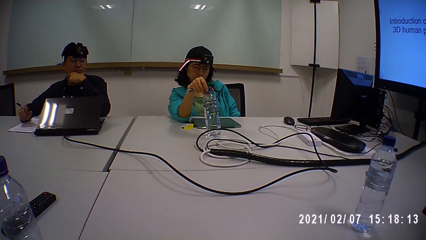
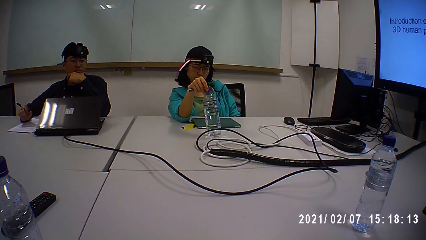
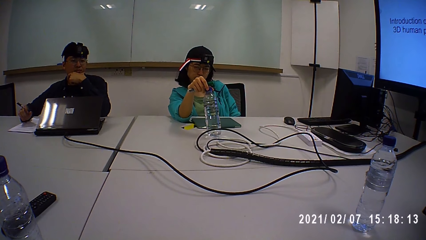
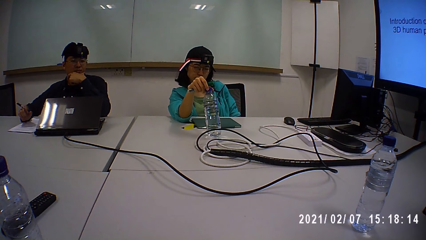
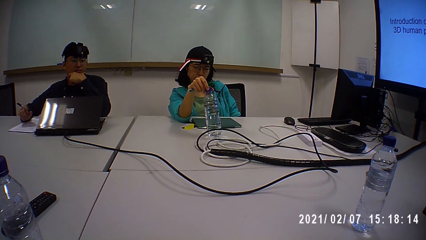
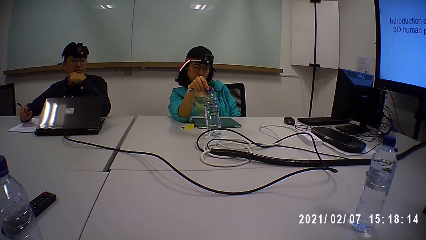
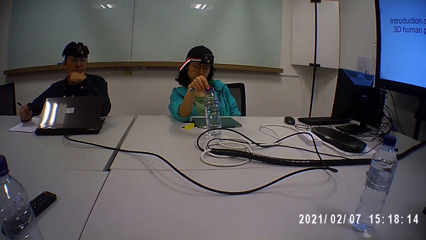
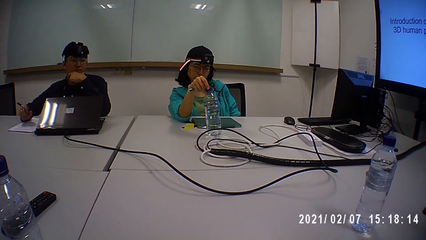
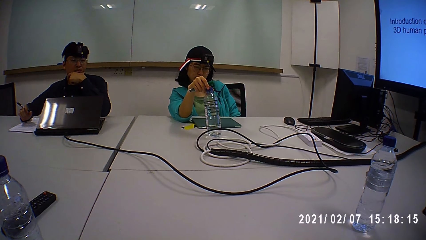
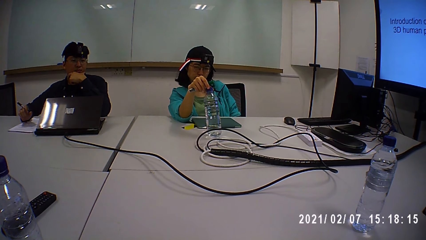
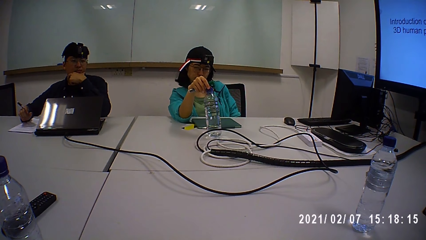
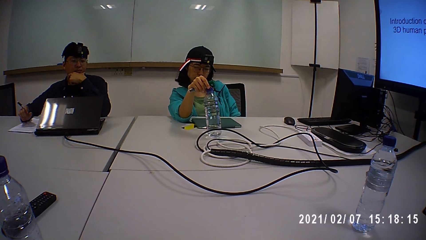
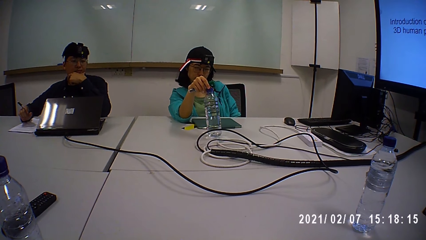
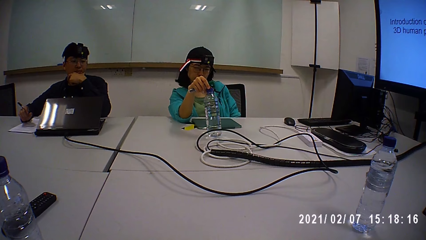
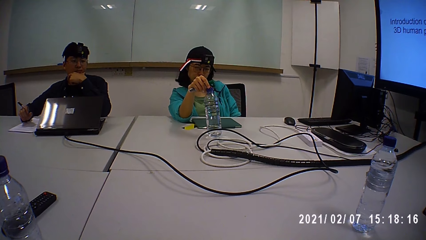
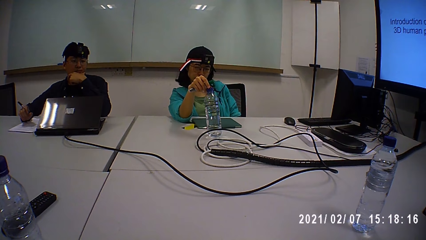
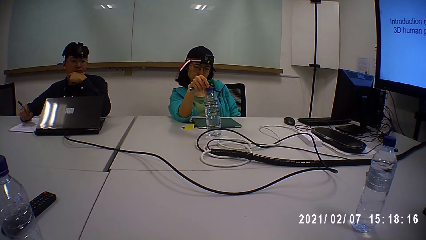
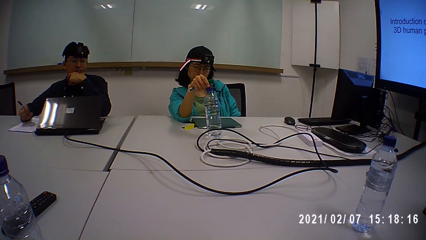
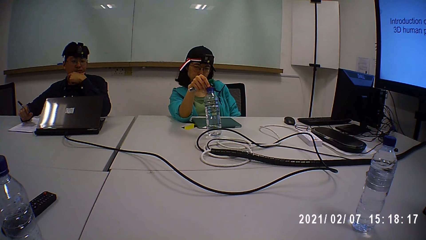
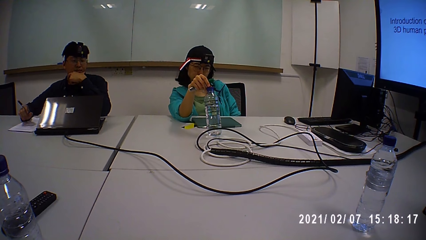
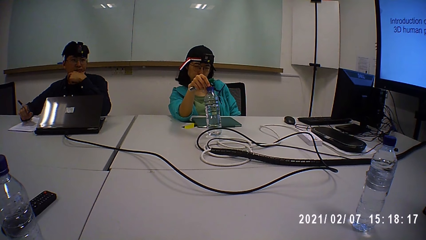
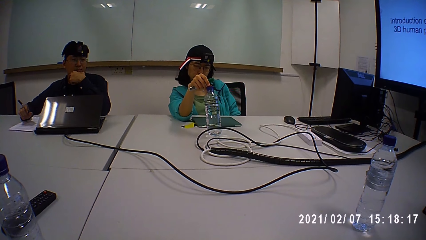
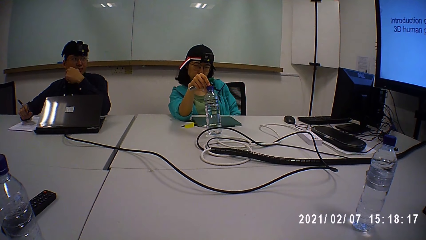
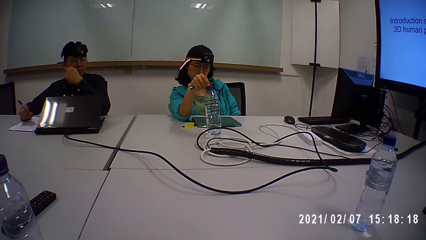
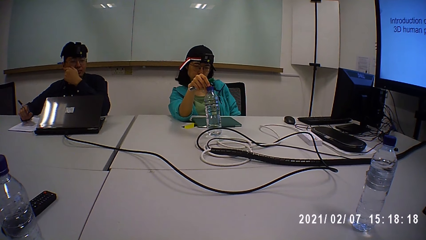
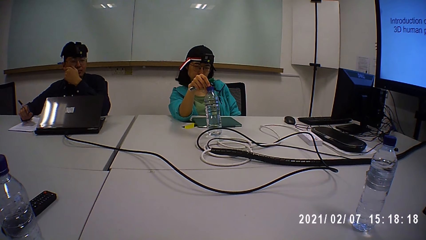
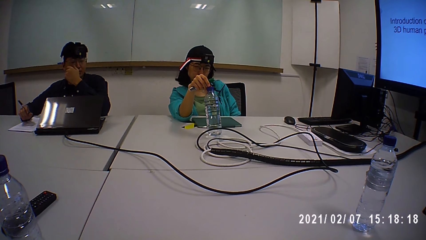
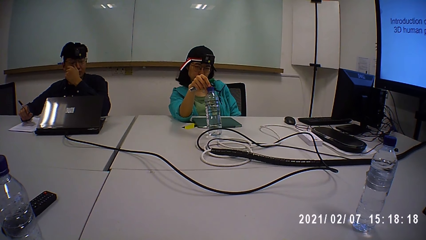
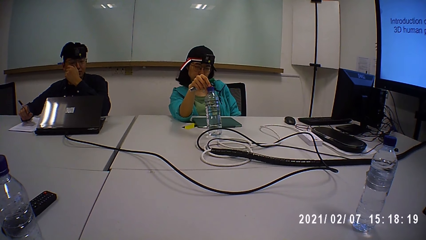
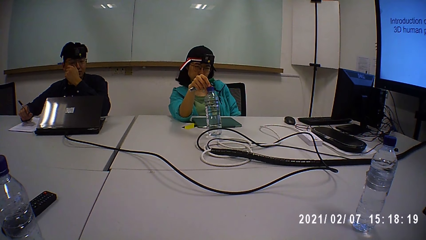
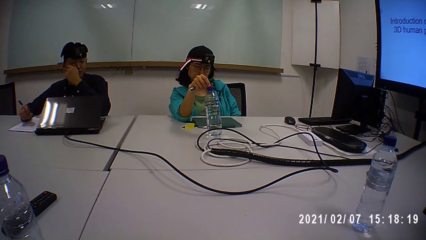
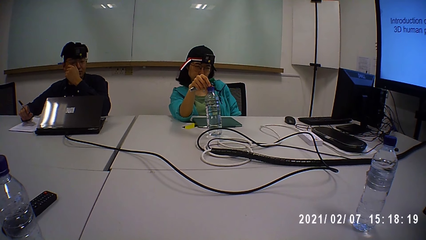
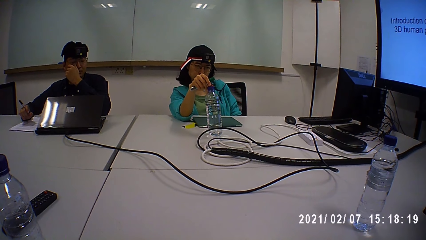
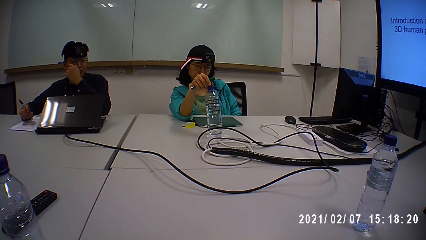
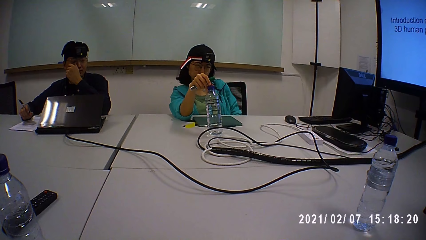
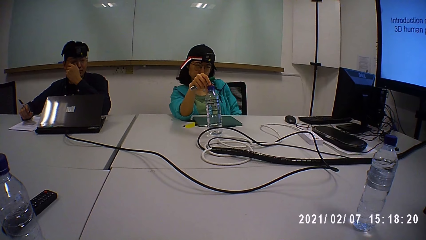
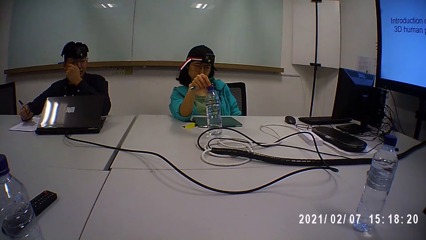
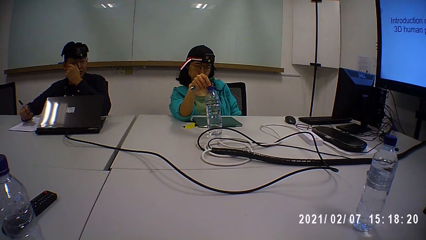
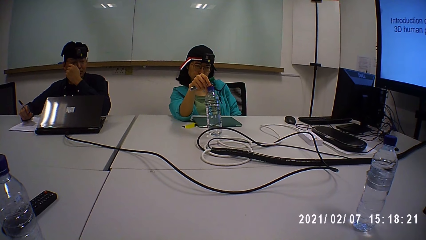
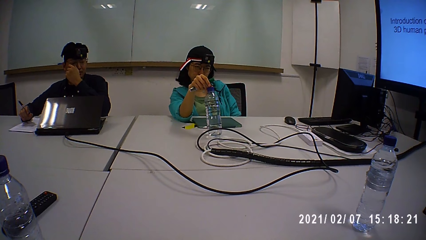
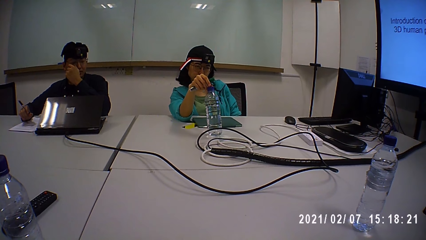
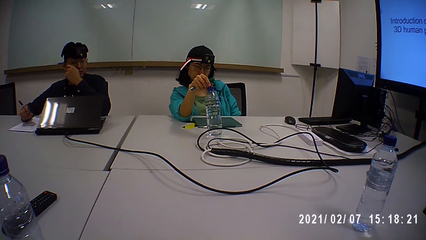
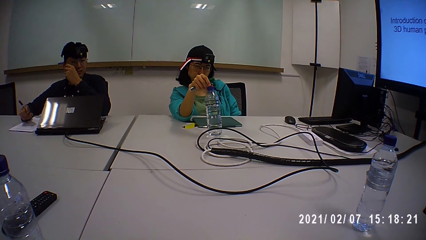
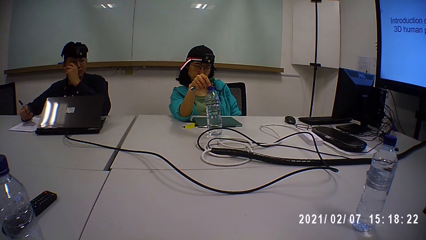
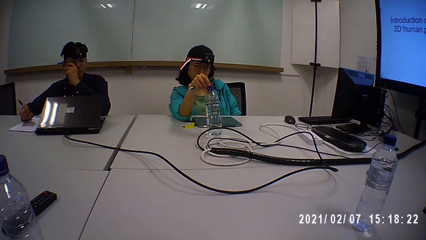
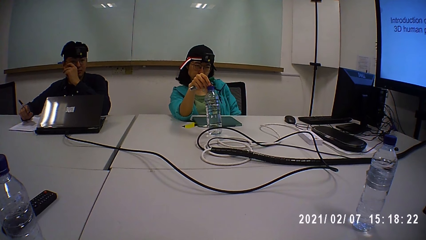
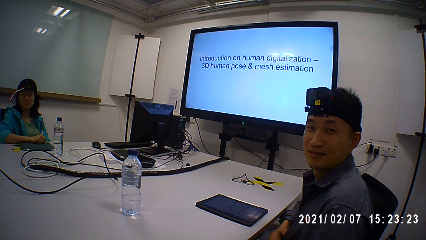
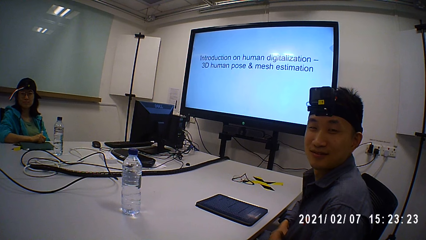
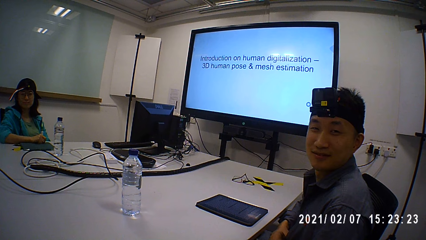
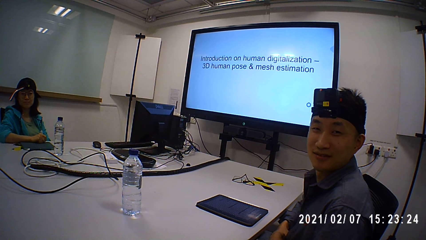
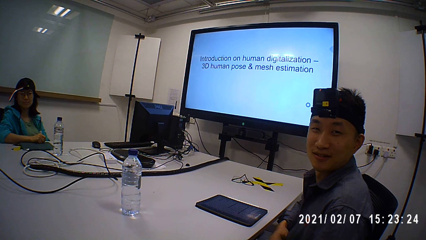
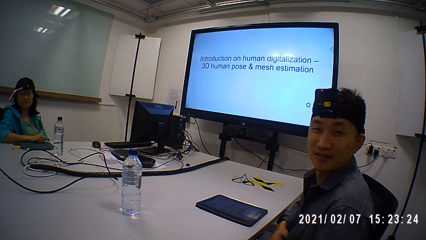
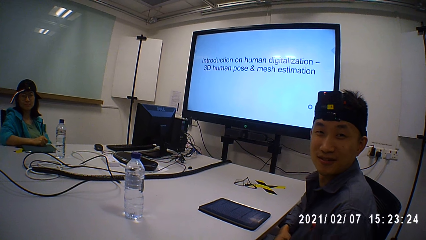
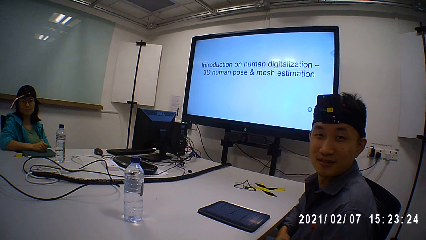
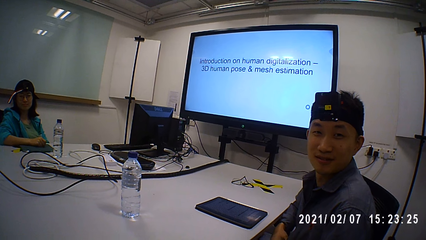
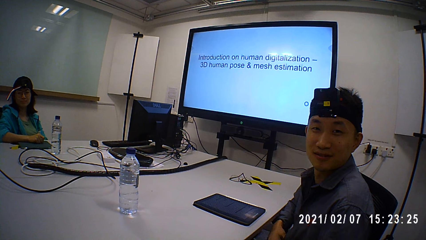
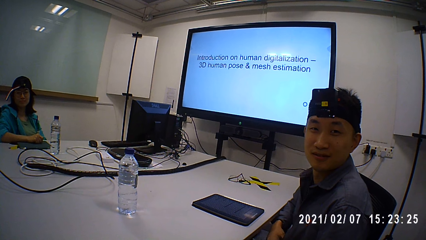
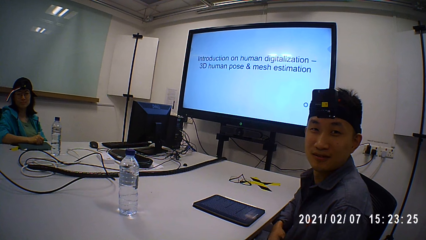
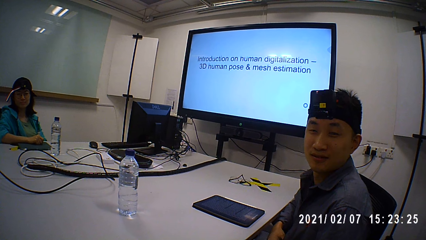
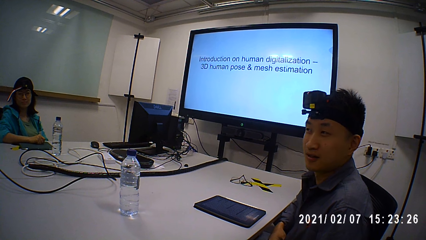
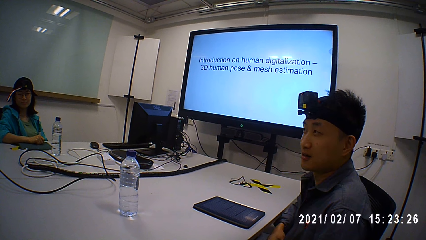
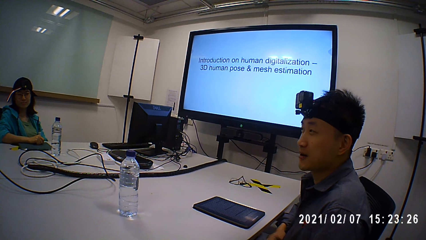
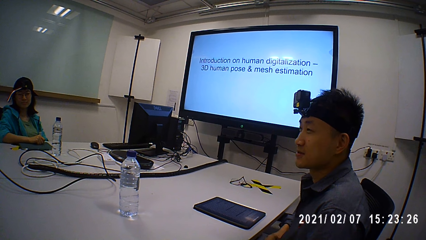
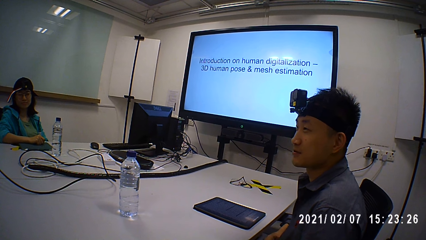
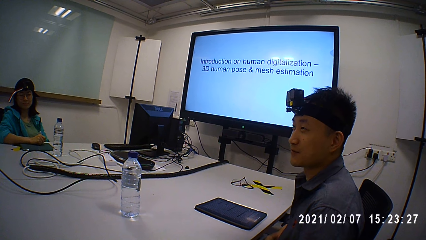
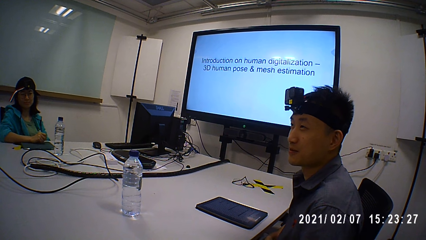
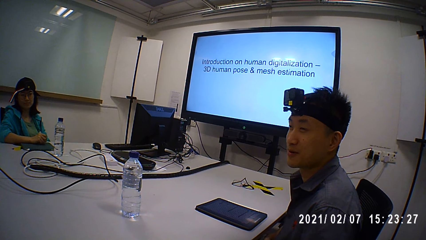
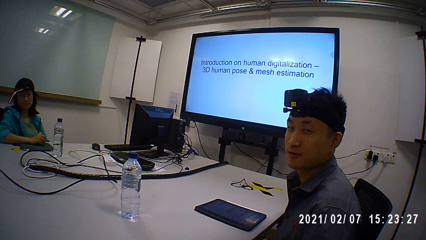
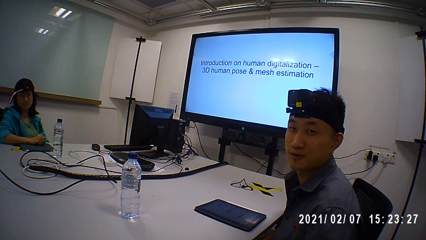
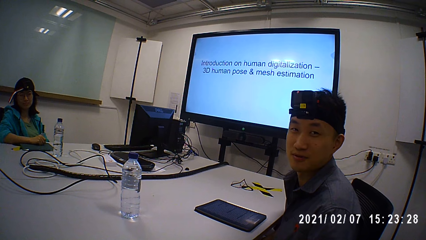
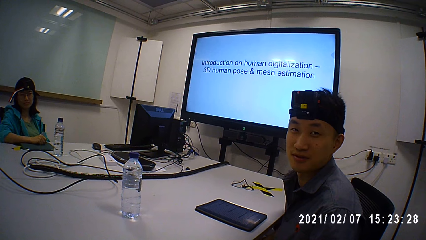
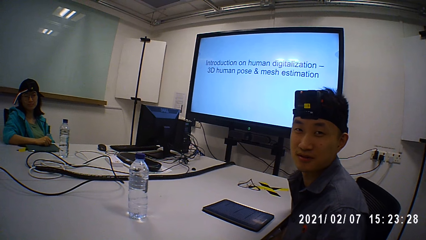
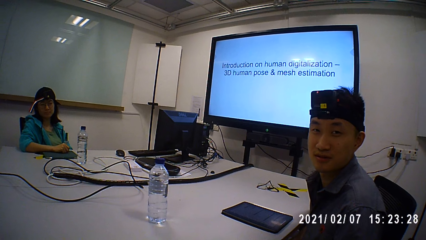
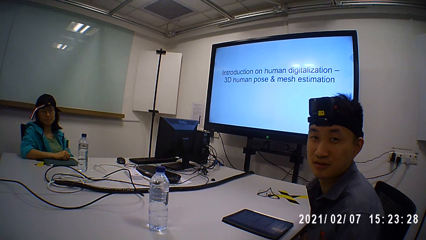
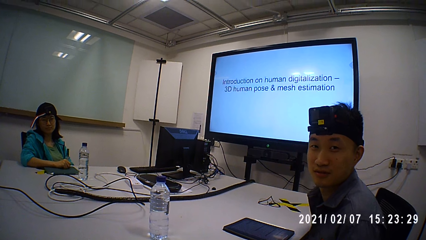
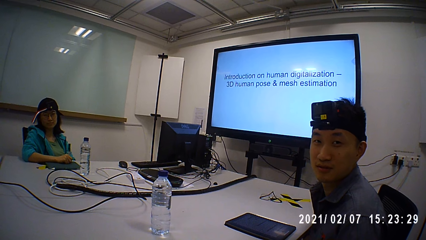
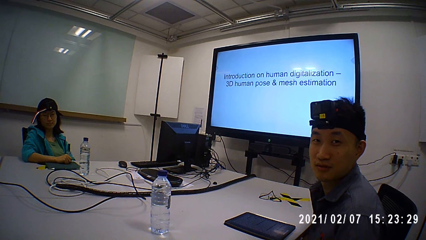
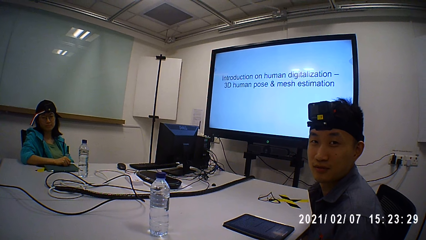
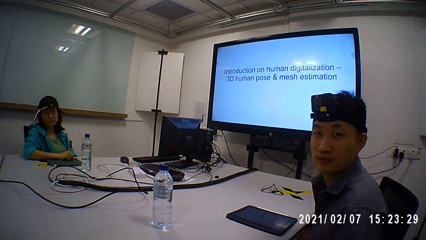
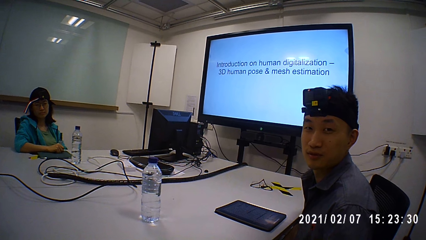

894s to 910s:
A person talks to another person and the camera wearer. The first person looks at the camera wearer. The camera wearer converses. They converse again.
